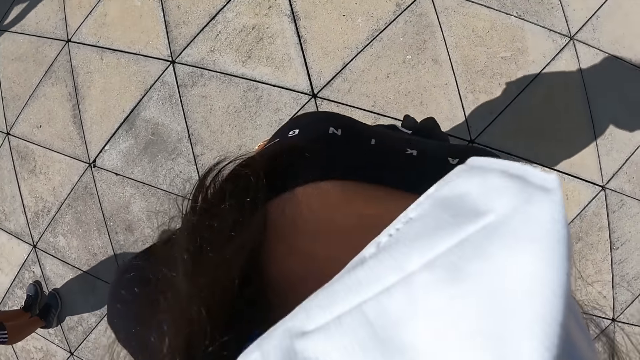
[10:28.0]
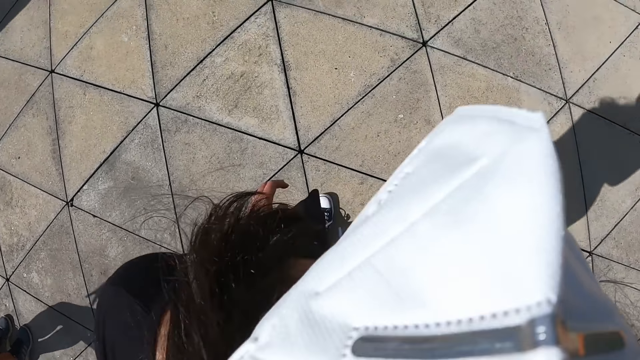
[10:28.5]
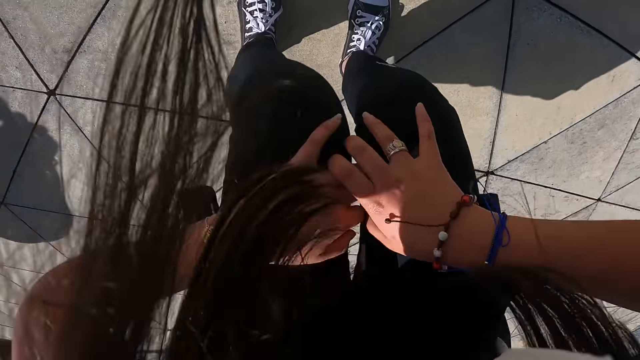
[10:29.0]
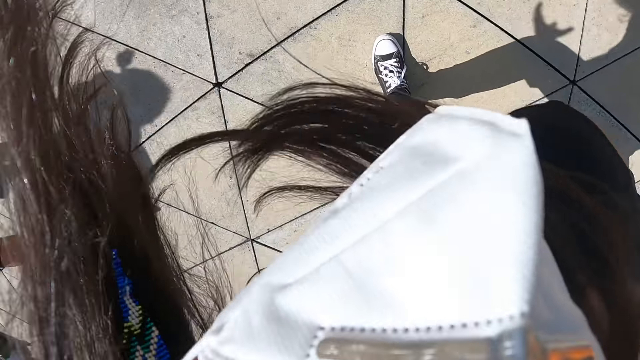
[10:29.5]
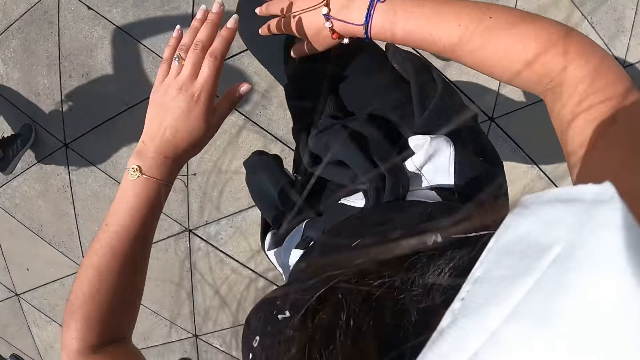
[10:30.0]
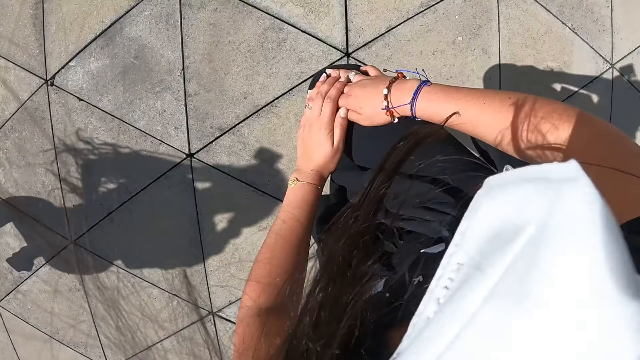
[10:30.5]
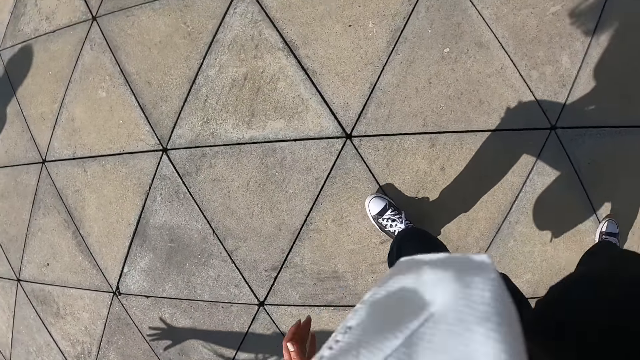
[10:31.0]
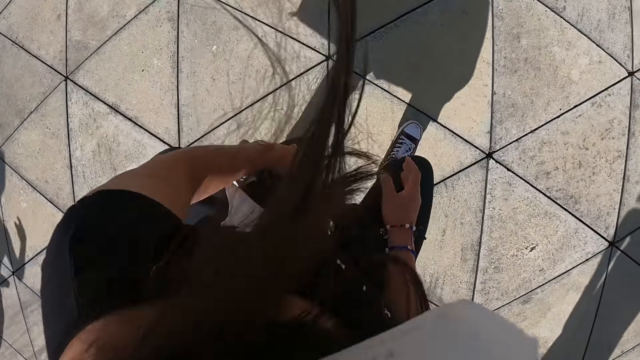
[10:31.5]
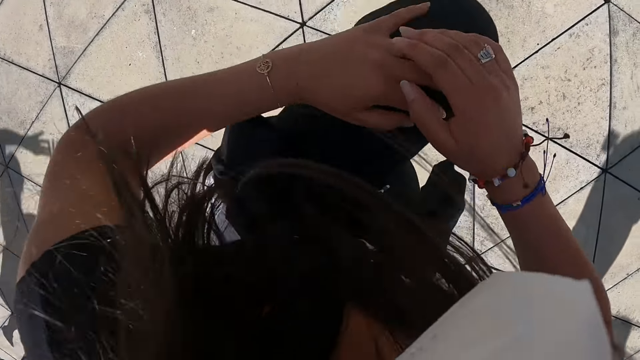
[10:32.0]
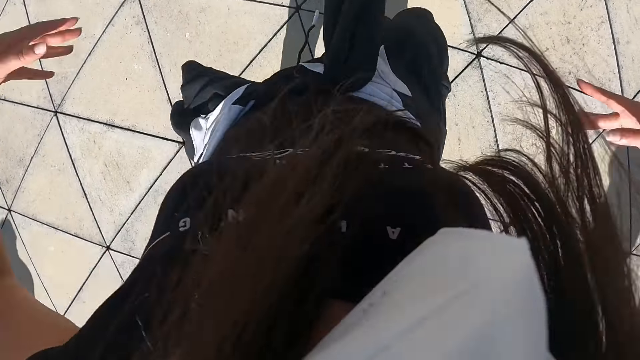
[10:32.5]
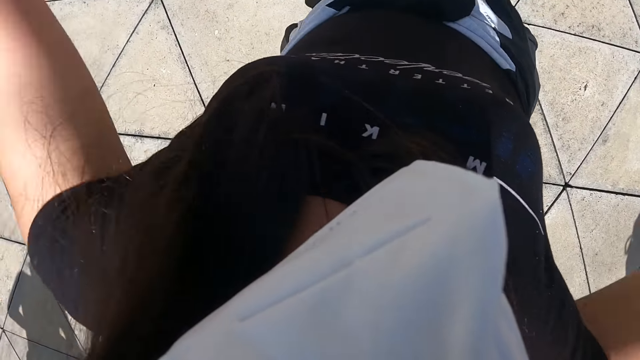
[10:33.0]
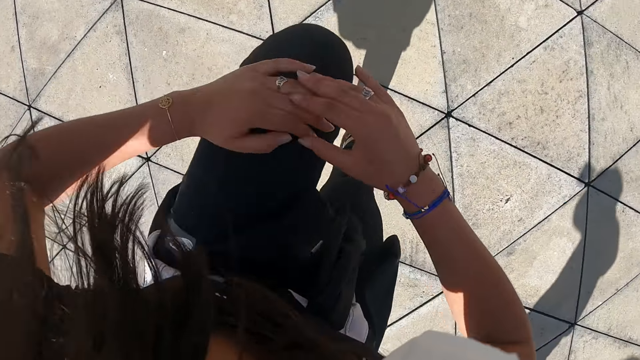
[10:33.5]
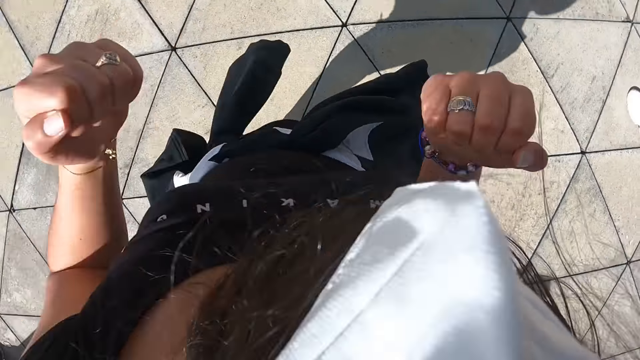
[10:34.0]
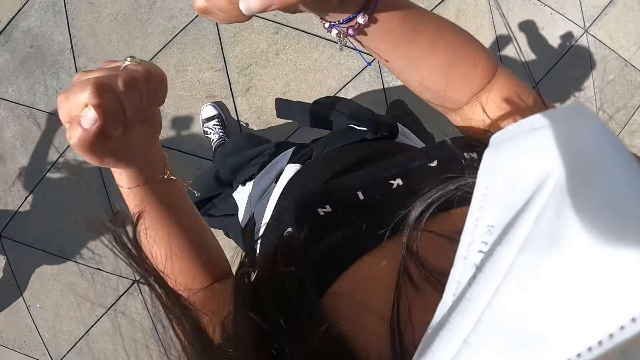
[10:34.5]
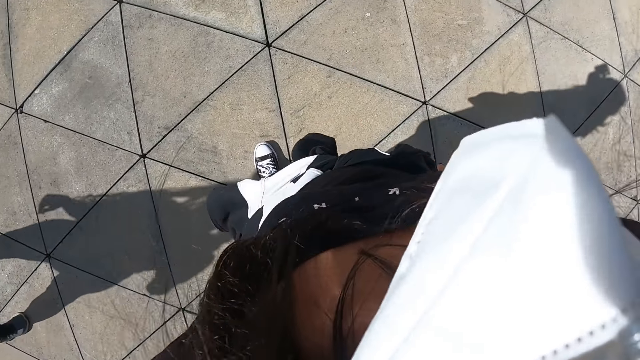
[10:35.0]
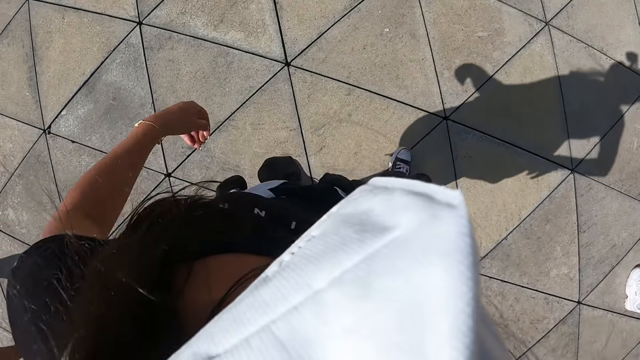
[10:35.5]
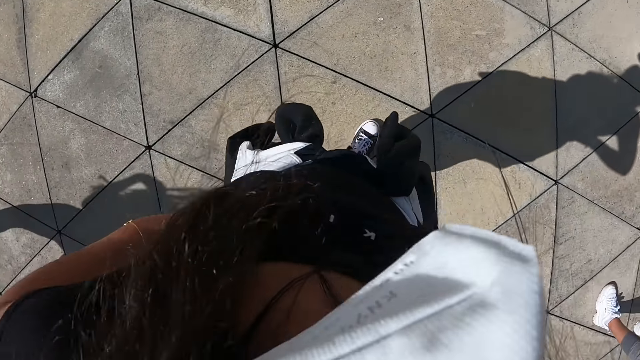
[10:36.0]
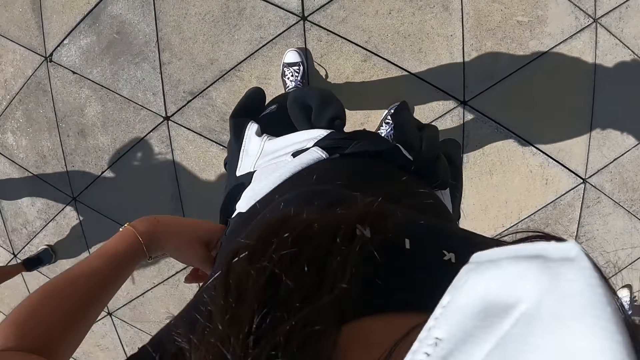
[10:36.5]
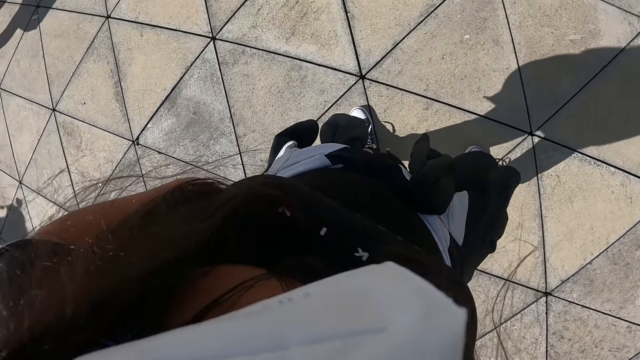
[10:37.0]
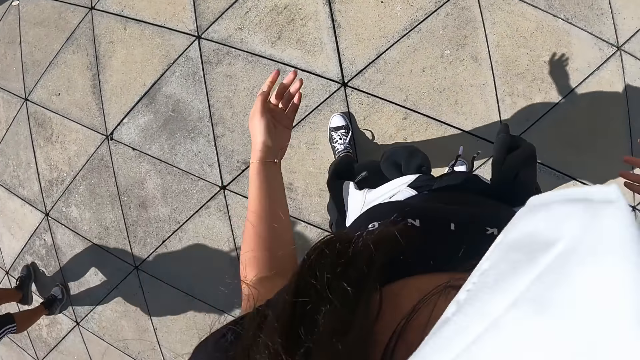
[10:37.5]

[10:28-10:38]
The camera wearer dances. She touches both knees with both hands. She raises her right leg. She places her left hand on her right leg. She drops her right leg. She turns right. She raises her left leg. She touches her left leg with her right hand. She puts down her left leg. She raises her left leg. She touches her left leg with both hands. She puts down her left leg. She turns left. She adjusts the cardigan on her waist.

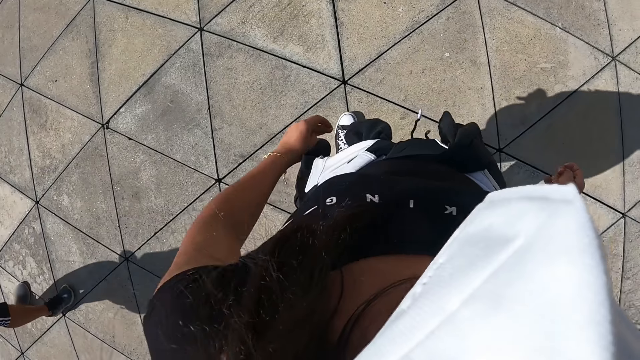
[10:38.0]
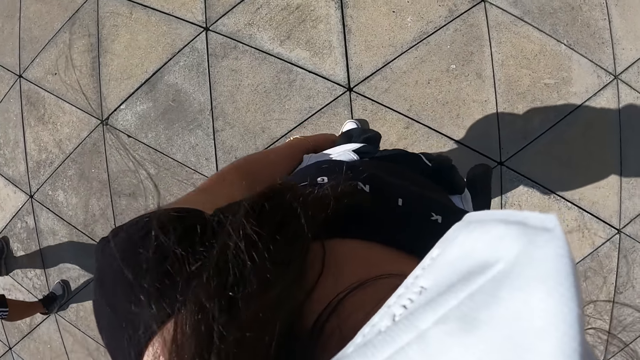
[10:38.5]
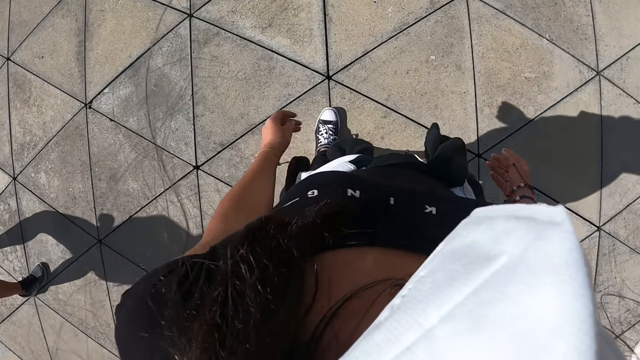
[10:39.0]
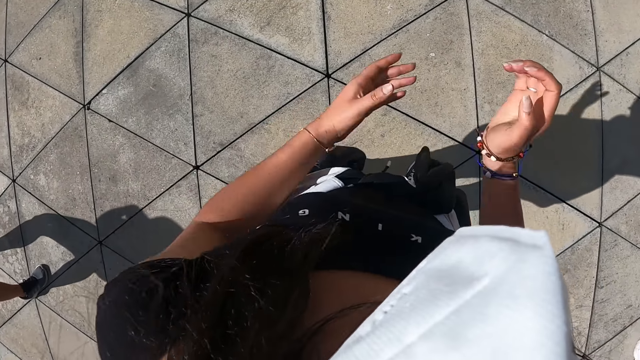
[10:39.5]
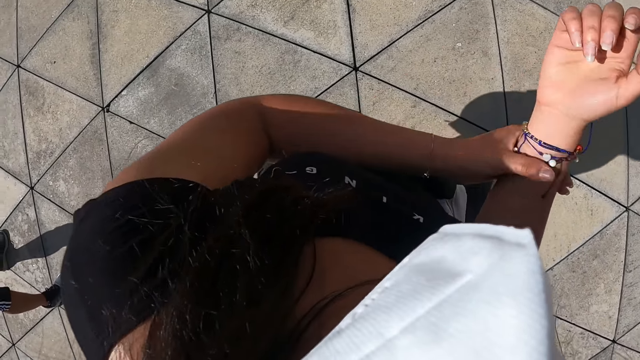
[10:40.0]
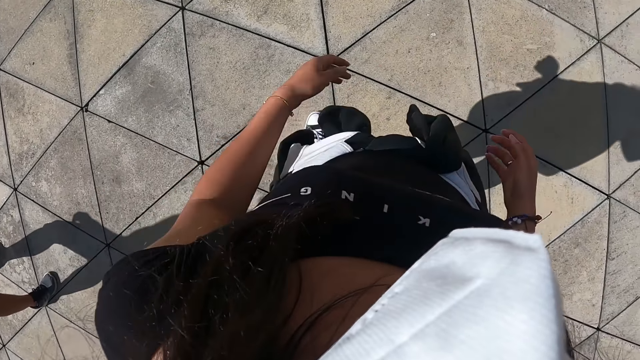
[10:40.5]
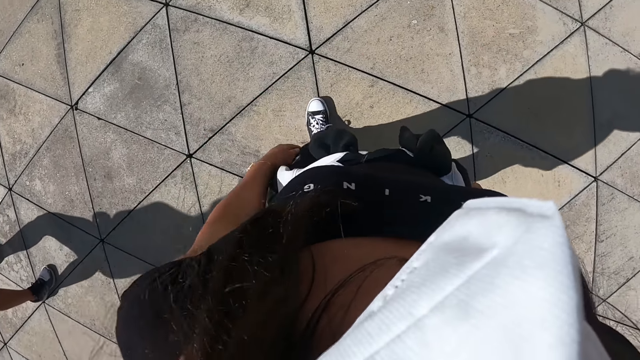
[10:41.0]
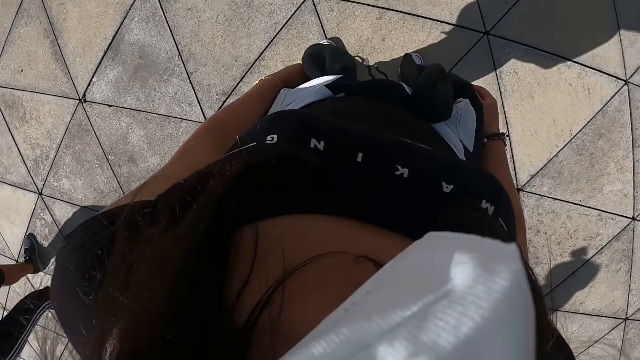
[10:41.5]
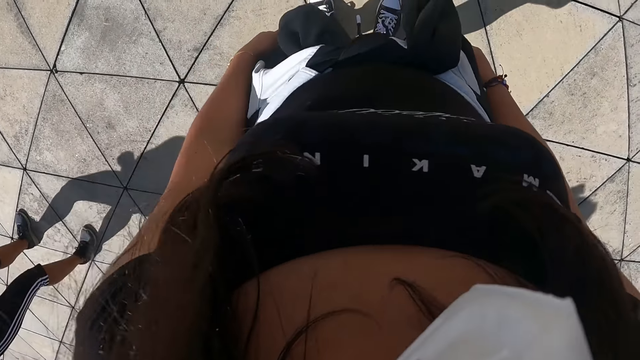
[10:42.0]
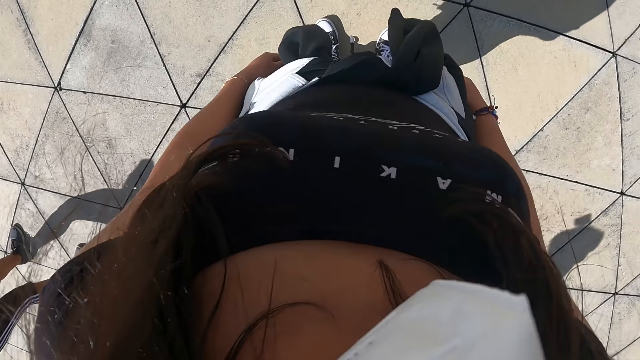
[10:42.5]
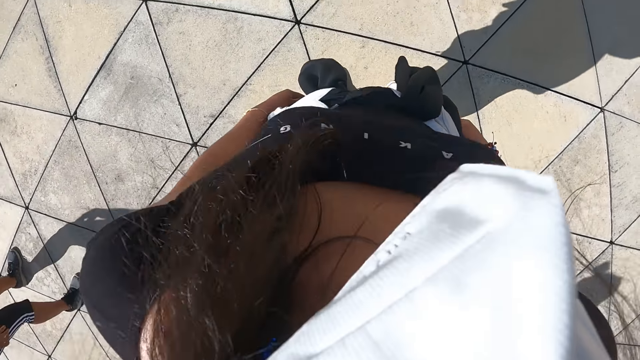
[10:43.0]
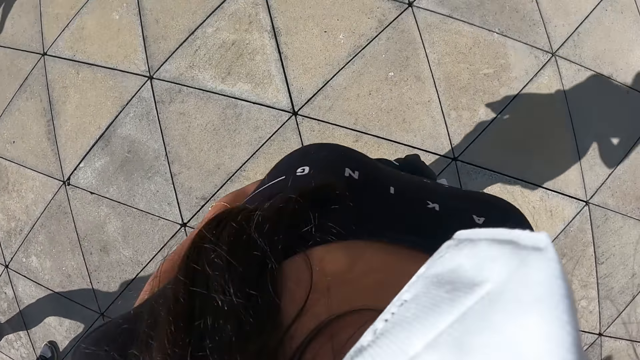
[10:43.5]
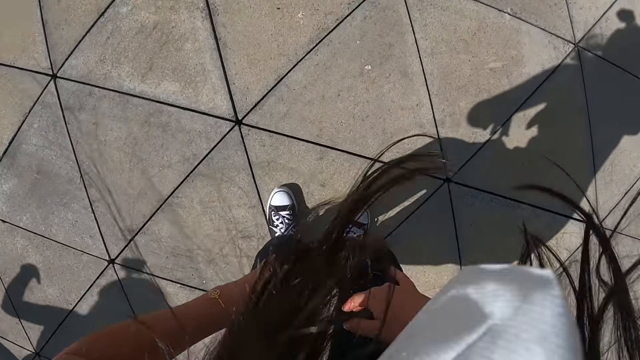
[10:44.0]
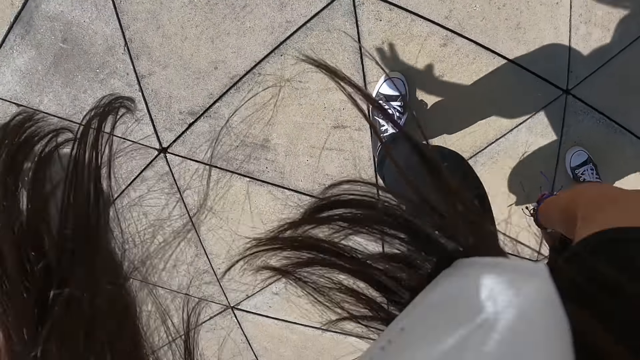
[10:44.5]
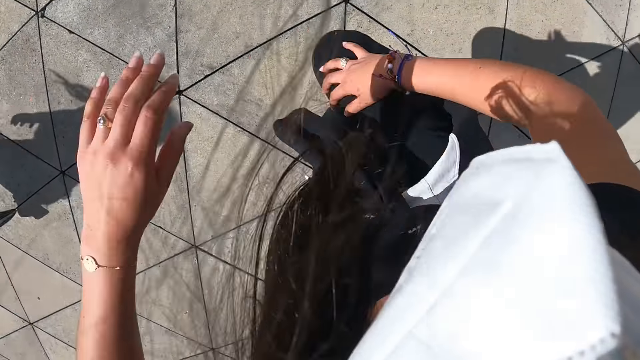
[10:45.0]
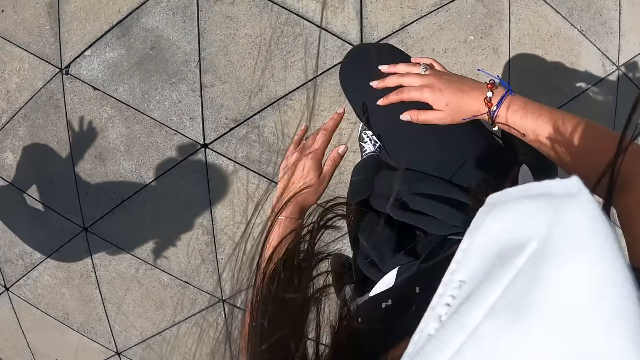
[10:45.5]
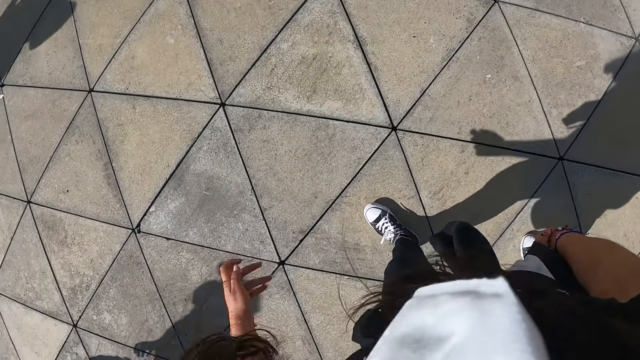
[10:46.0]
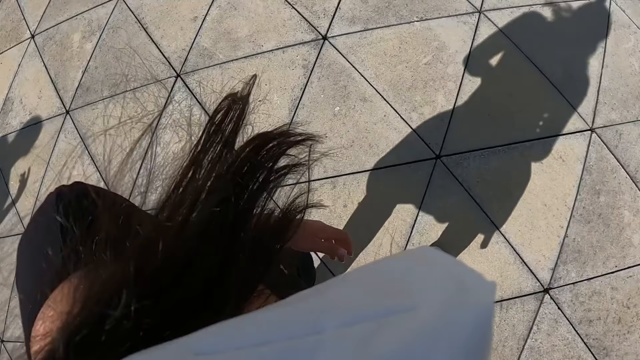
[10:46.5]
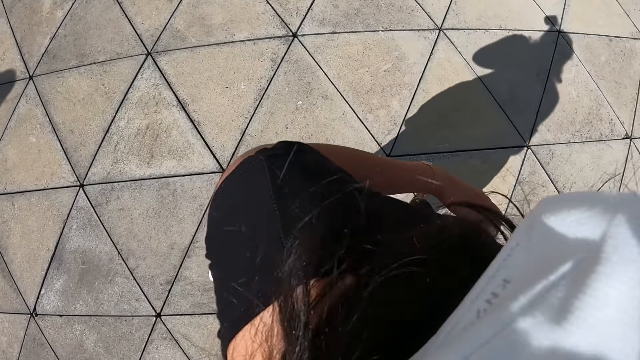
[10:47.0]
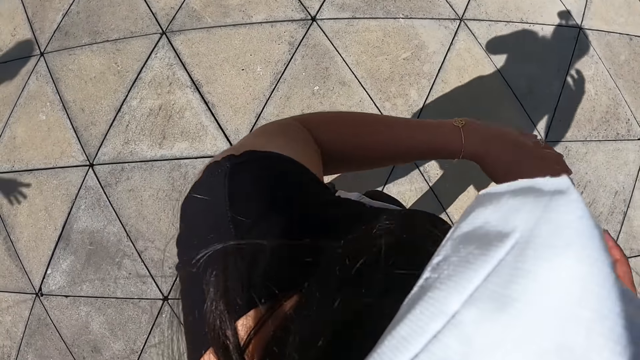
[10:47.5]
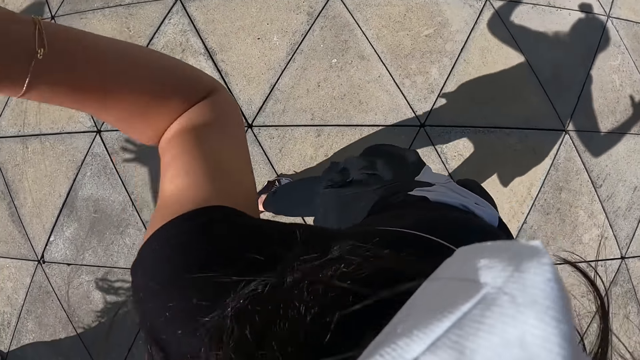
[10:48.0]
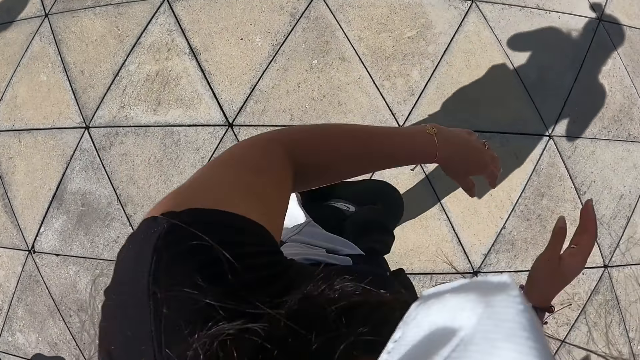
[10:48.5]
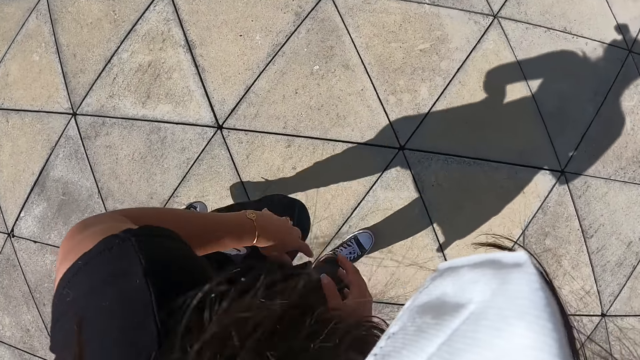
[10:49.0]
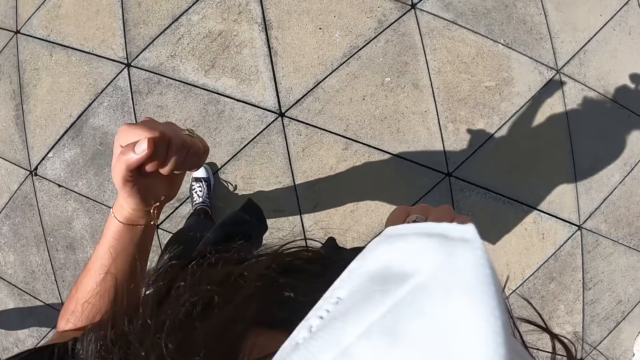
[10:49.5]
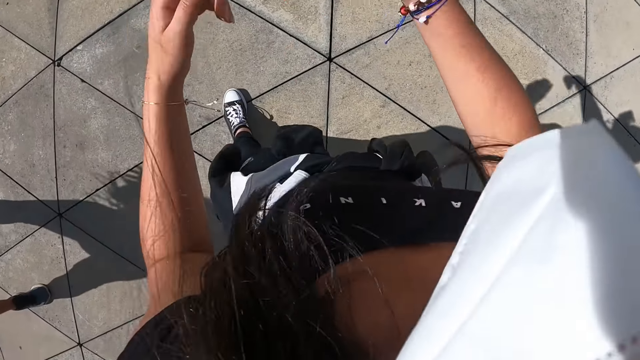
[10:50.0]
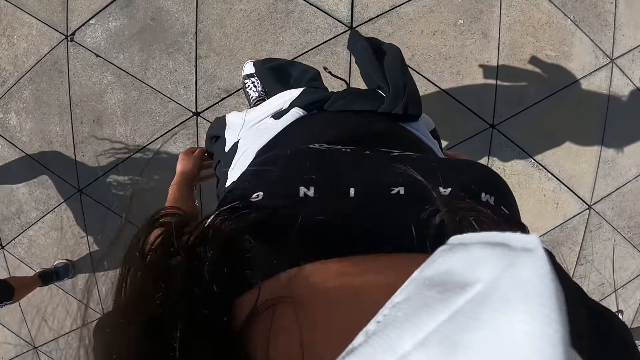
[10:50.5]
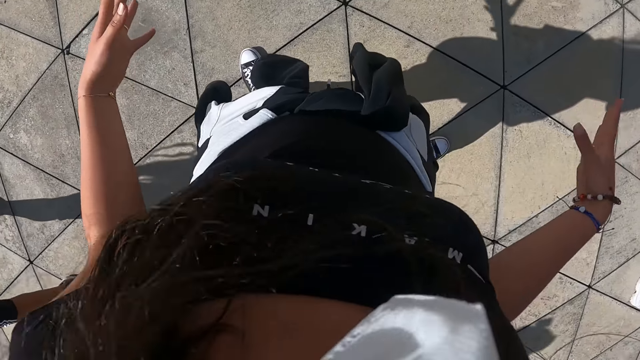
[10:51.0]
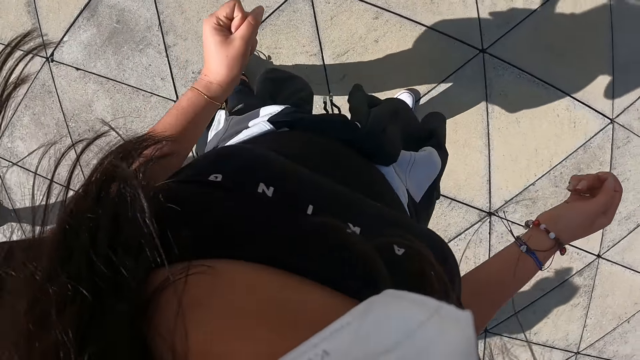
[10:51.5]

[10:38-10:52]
The camera wearer looks around. She adjusts a set of bracelets on her right hand with her left hand. She dances. She looks around. She places both hands on both legs. She raises her right leg. She places her left hand on her right leg. She does exercise. She drops her right leg. She turns right. She raises both hands. She raises her left leg. She places both hands on her left leg. She puts down her left leg.
